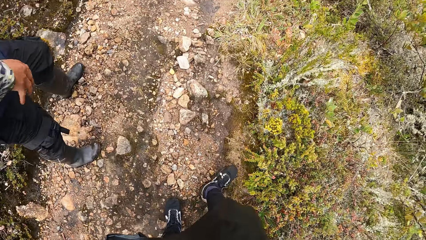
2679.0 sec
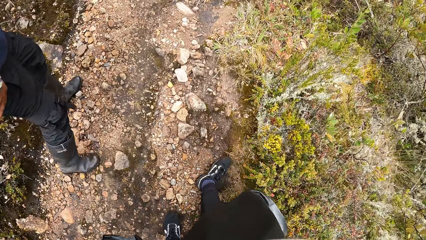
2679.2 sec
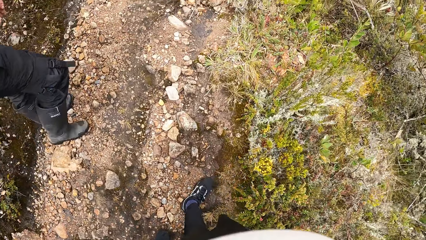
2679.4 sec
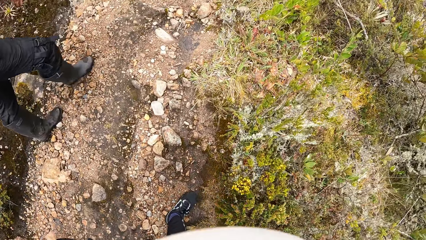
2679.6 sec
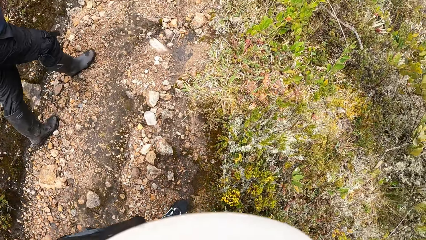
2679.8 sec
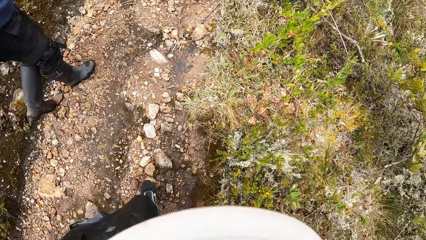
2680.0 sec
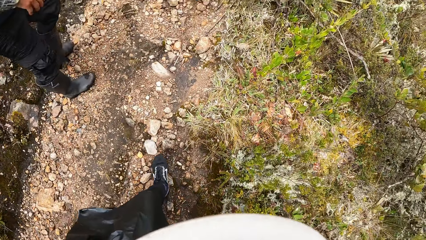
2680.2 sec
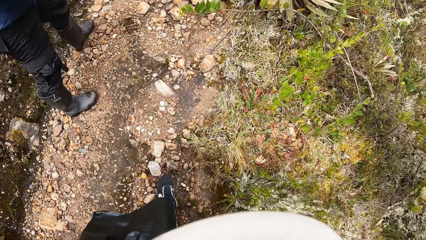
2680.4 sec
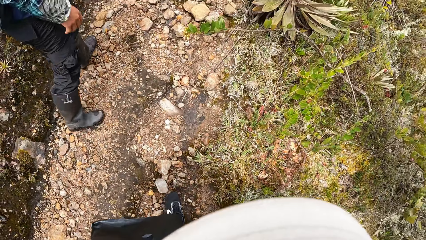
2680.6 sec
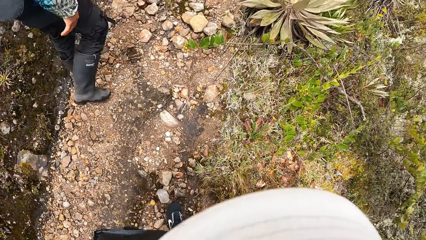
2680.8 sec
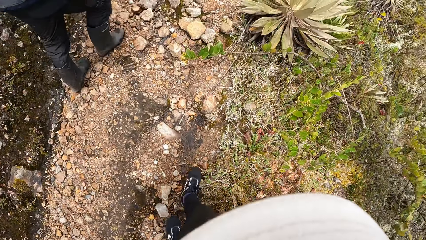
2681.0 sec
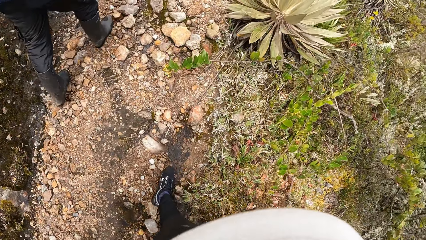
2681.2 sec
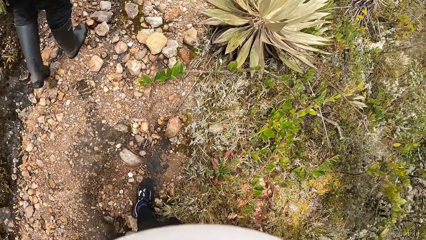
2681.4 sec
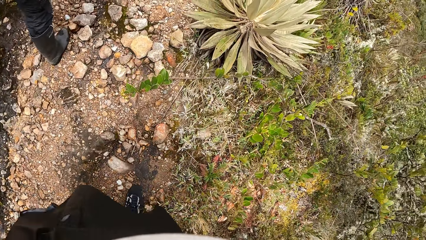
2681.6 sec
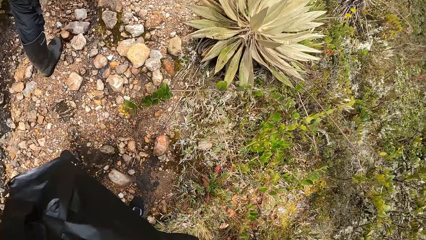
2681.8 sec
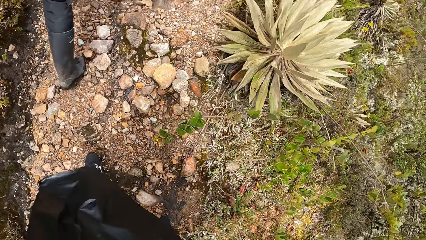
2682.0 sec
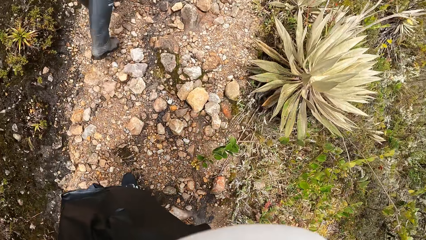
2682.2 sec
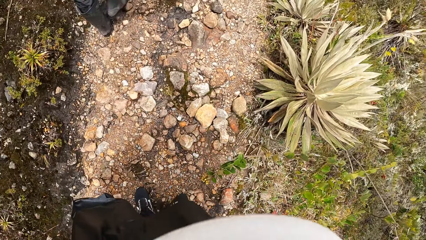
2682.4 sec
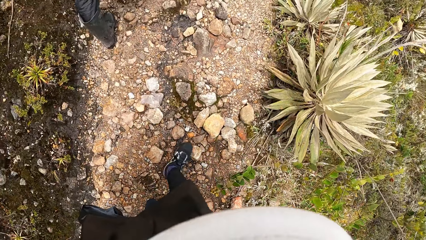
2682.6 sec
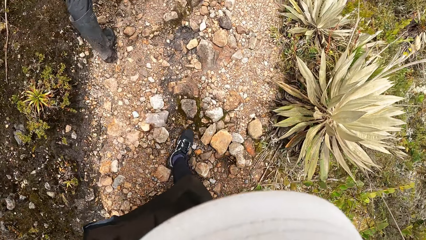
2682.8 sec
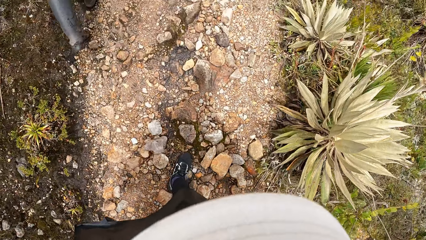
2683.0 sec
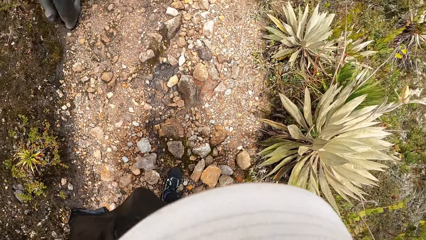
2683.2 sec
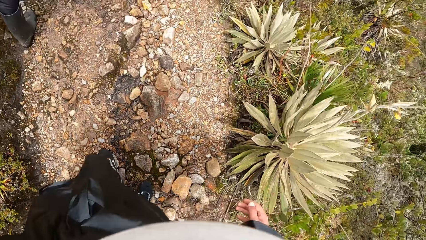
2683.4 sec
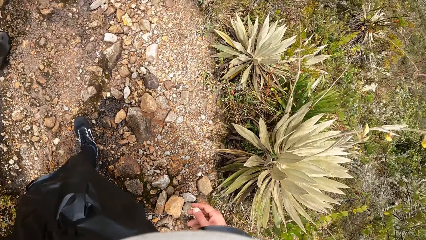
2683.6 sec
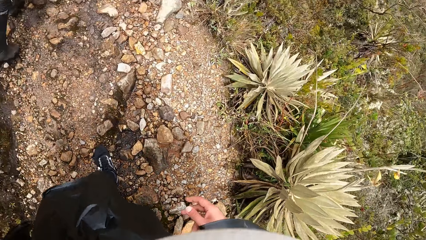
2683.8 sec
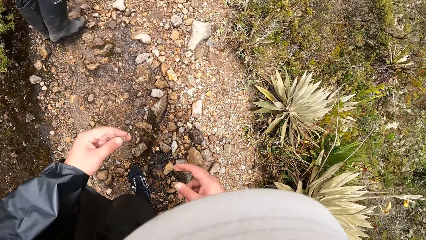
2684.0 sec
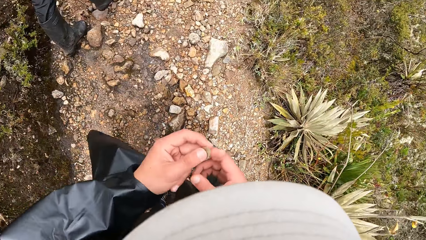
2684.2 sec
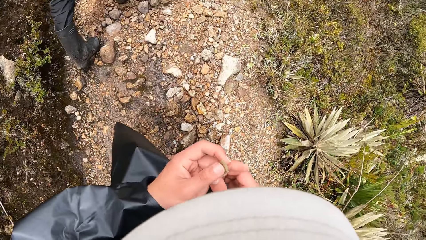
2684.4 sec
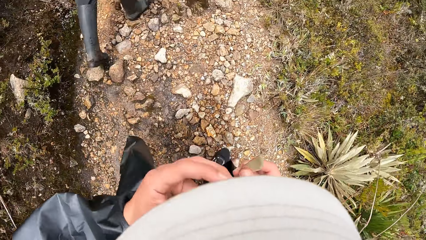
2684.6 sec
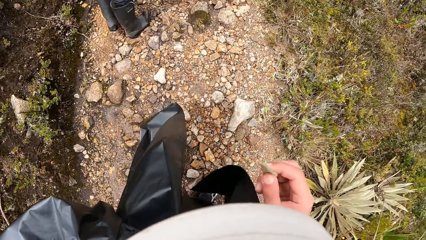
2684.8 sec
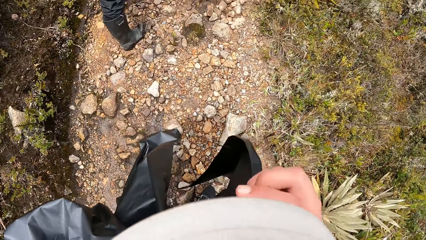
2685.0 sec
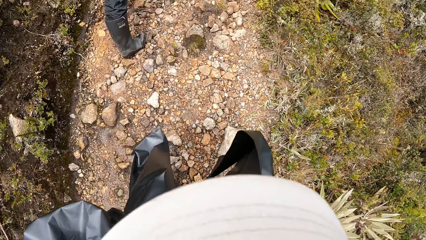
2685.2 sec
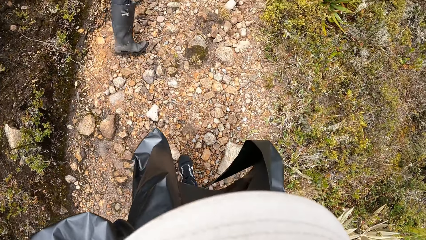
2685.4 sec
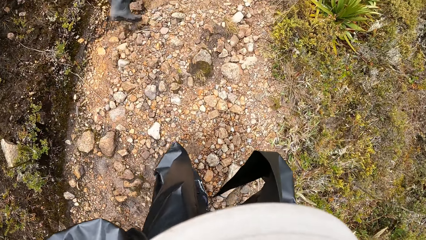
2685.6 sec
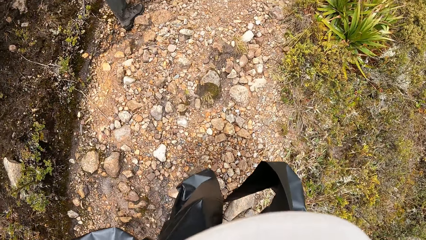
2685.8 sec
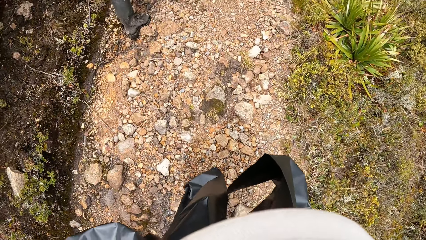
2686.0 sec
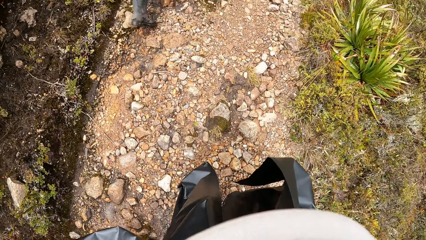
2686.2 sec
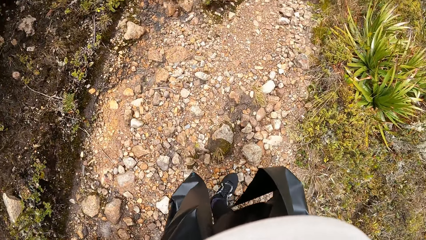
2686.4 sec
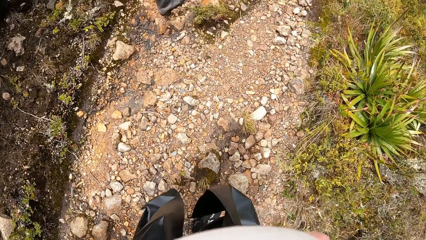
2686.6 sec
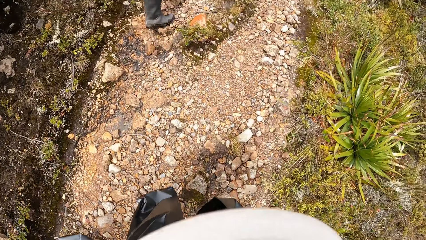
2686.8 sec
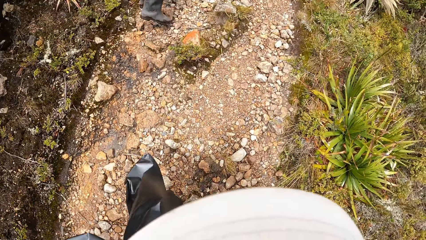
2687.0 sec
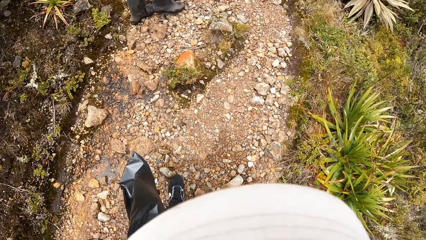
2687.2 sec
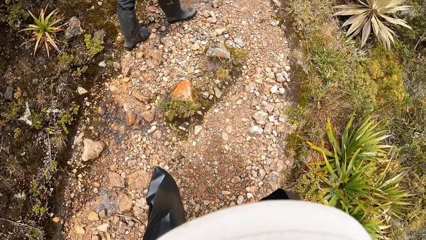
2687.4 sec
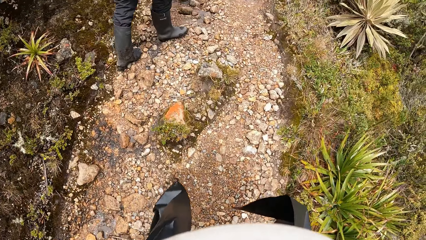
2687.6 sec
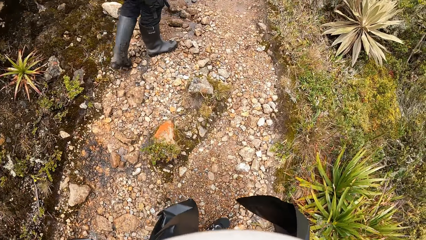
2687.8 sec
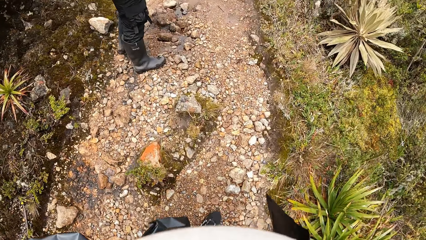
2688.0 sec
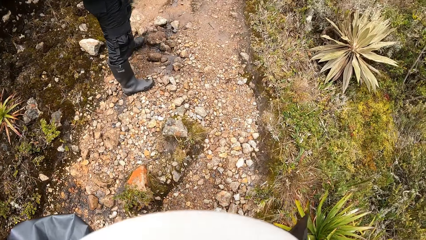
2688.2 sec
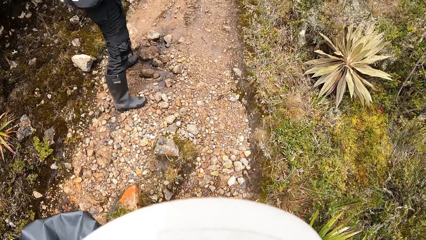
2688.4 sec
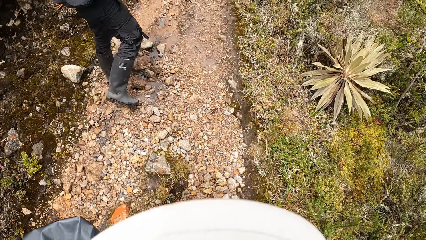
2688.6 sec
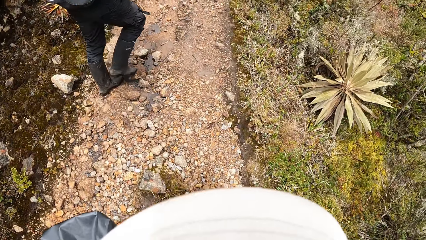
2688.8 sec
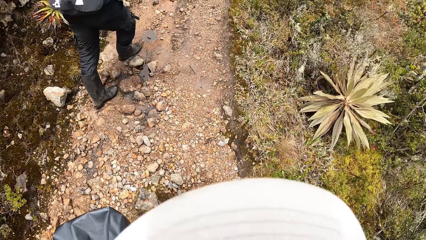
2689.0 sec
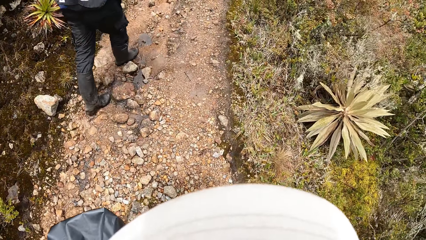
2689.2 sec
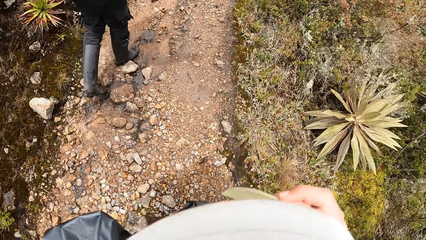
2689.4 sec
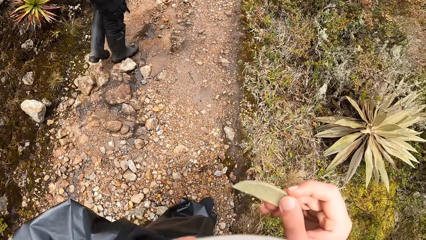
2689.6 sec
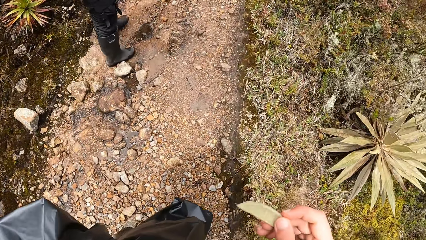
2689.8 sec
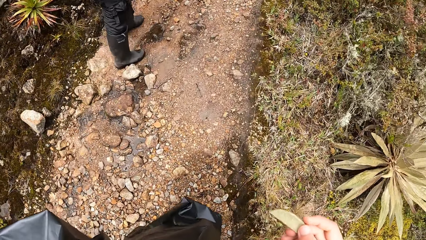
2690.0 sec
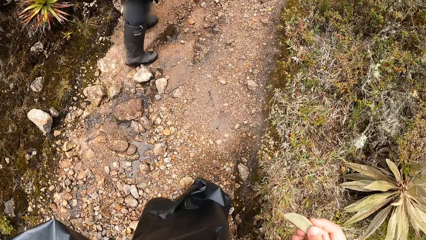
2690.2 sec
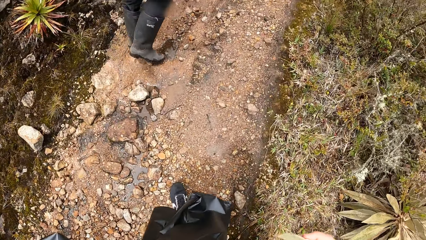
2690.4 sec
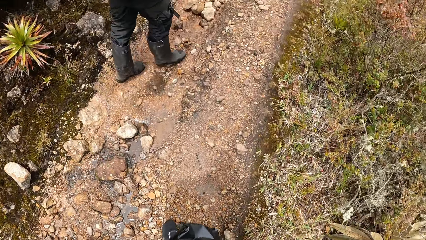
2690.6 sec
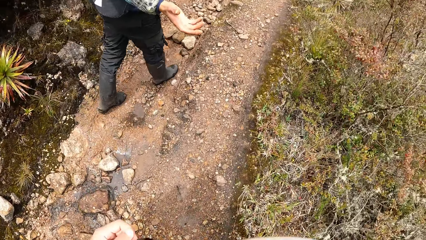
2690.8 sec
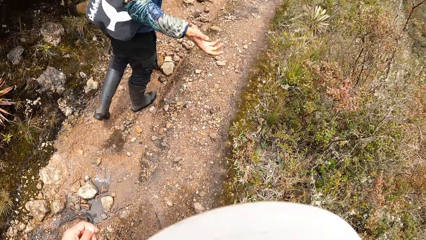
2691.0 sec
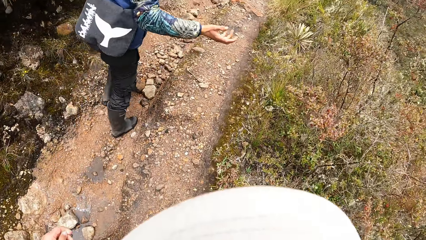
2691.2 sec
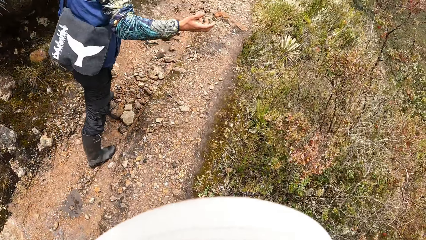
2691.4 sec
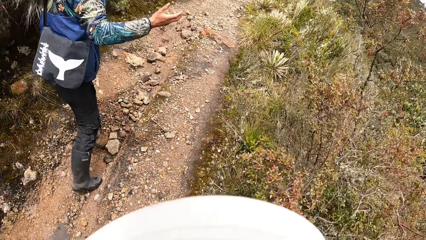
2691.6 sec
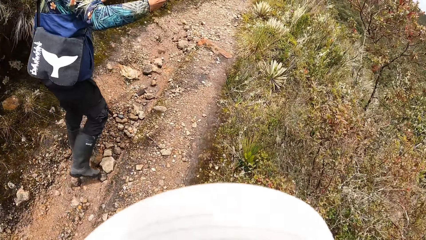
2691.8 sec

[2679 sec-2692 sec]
The camera wearer passes a small stick from her left hand to her right hand. She eats something. She walks down the hill.

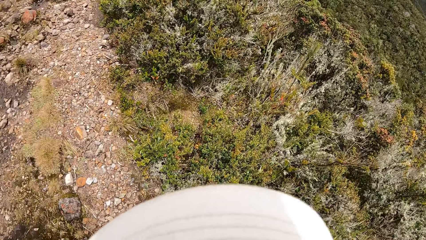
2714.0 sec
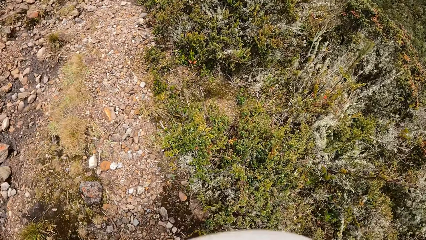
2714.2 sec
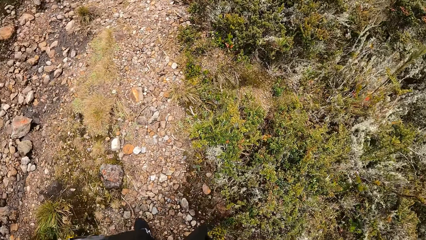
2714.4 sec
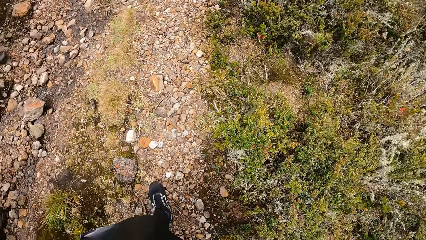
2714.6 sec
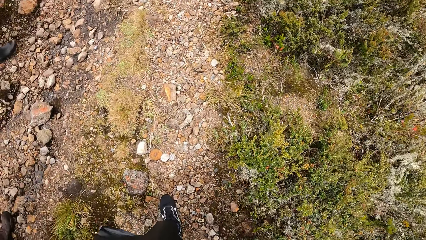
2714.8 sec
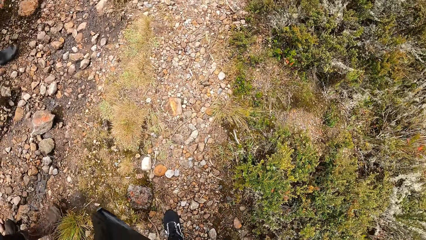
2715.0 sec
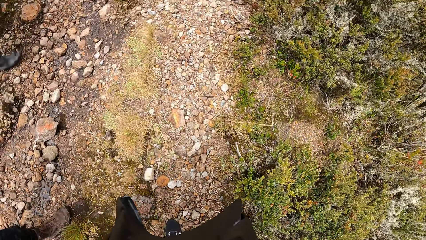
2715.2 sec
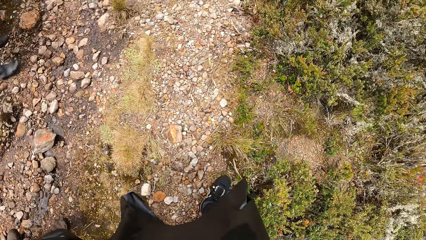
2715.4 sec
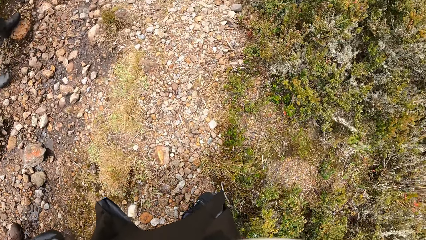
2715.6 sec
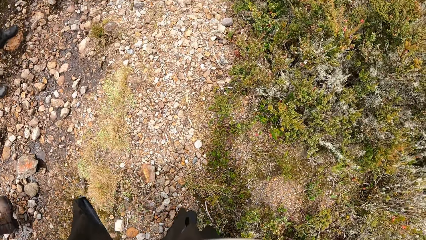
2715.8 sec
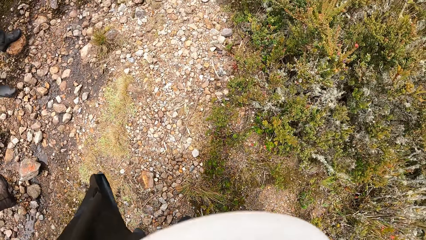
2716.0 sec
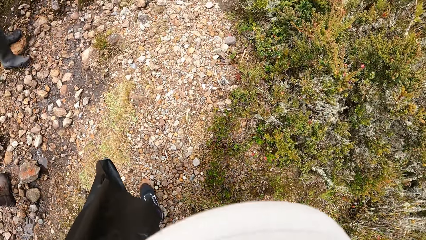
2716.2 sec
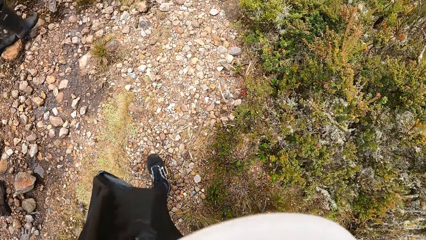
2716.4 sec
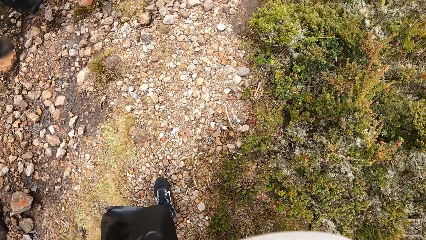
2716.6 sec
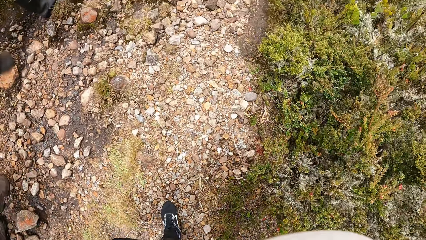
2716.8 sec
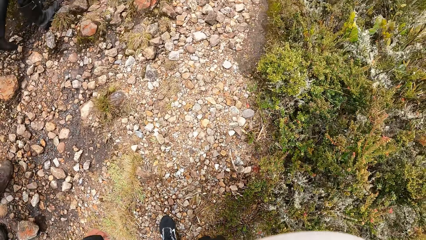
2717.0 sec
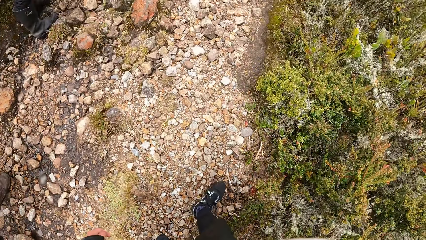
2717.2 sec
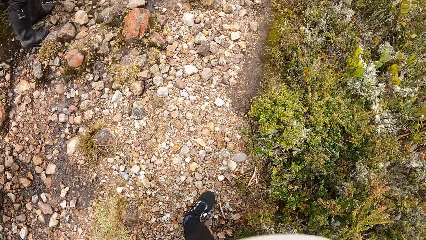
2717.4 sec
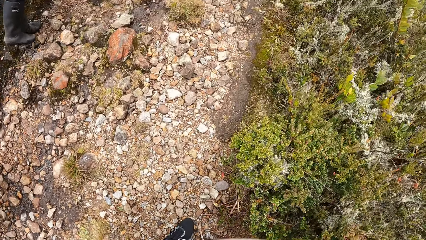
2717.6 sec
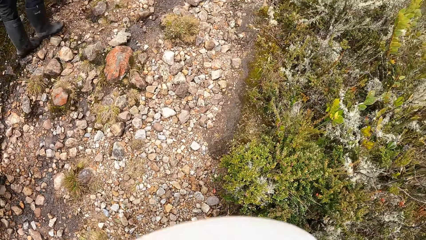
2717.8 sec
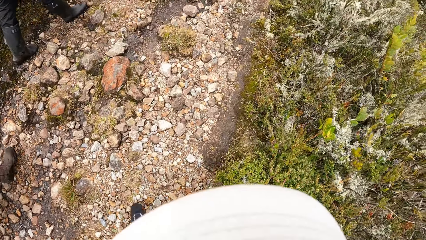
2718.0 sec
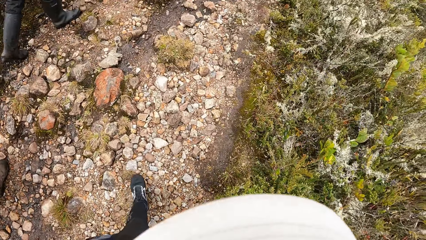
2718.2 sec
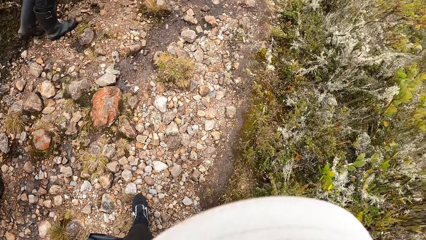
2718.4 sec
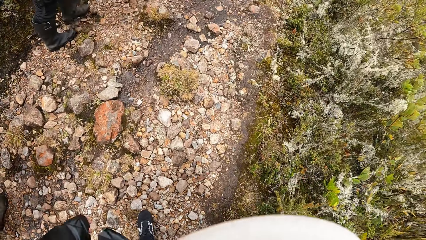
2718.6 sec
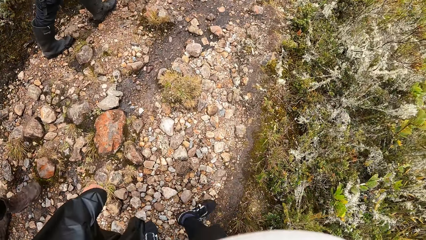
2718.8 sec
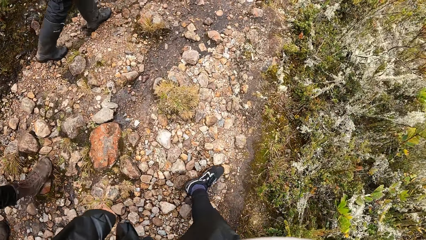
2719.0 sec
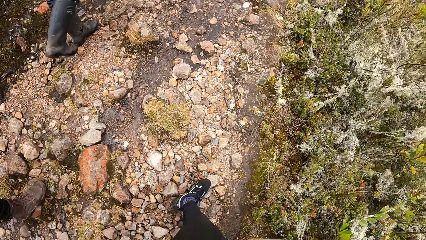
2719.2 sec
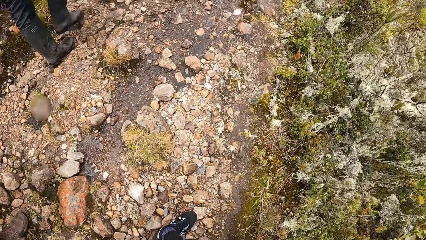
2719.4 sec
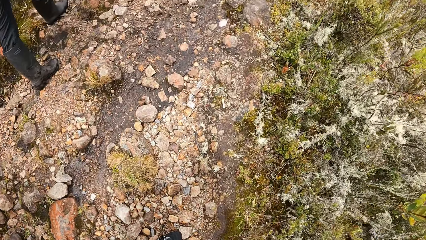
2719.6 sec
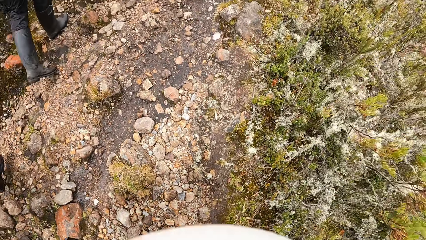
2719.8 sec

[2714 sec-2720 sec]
The camera wearer walks around with a man.
